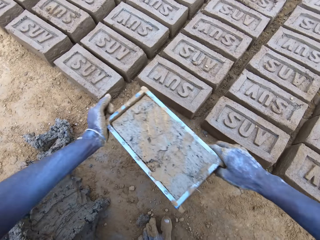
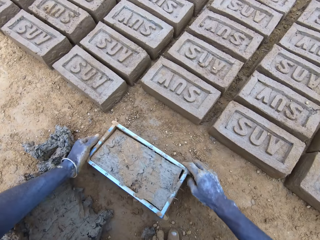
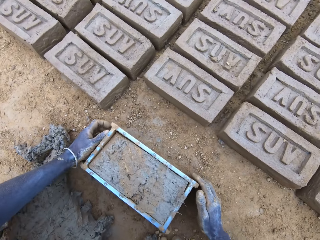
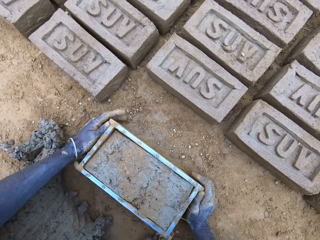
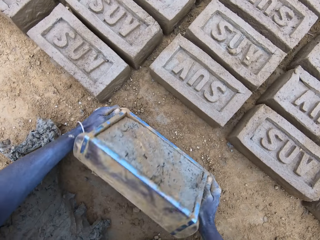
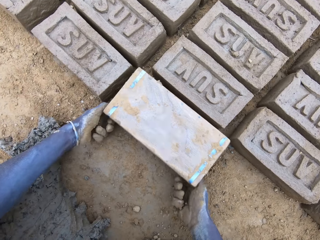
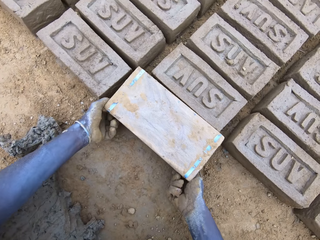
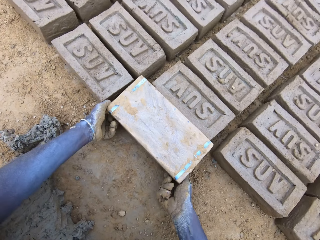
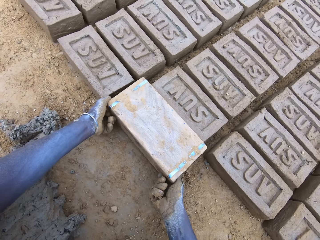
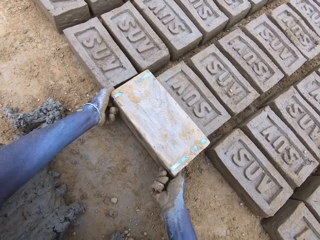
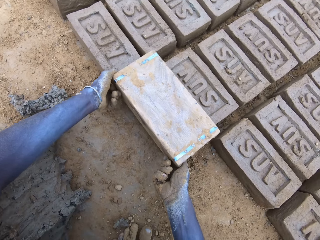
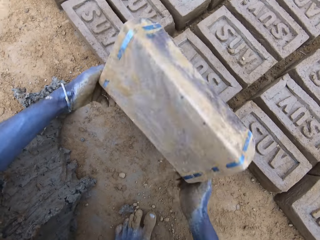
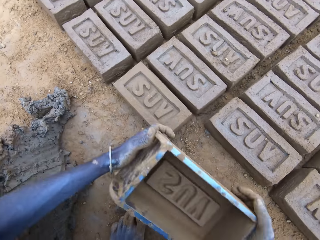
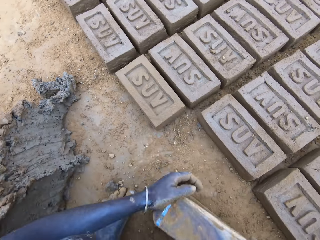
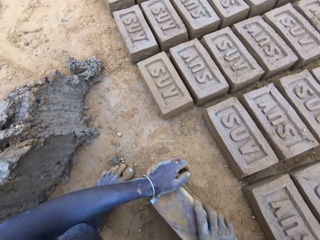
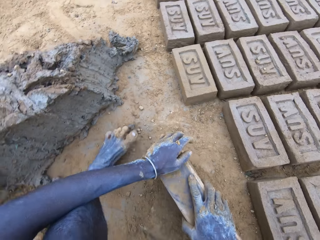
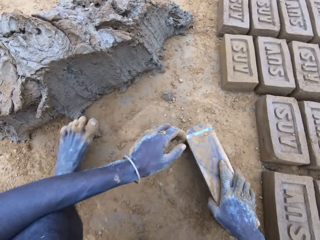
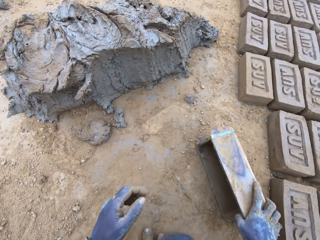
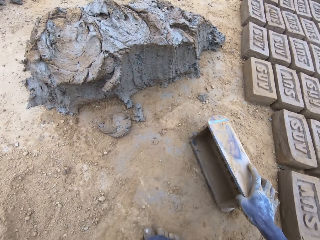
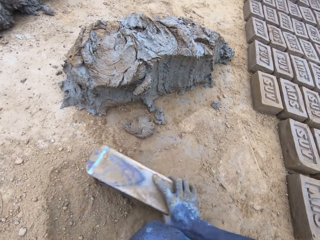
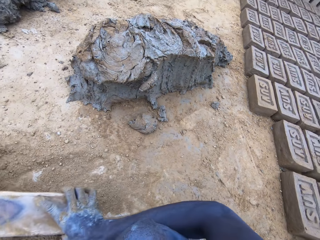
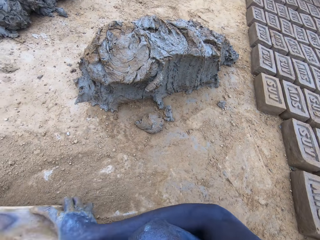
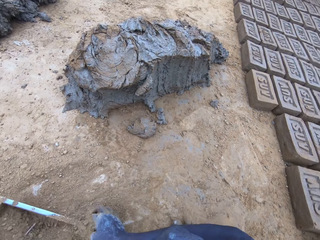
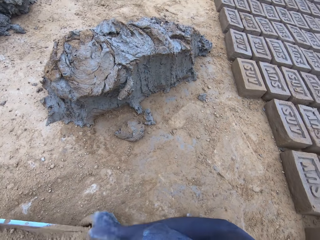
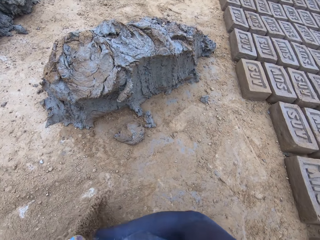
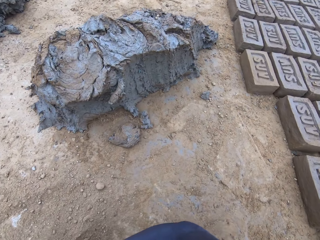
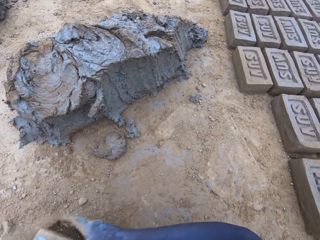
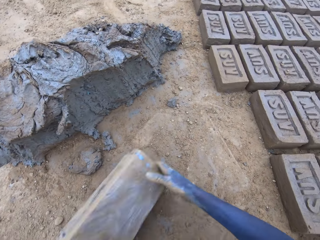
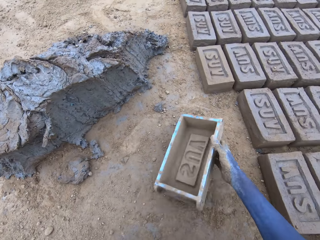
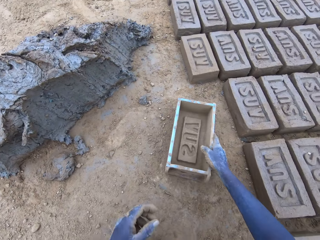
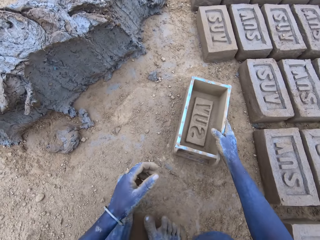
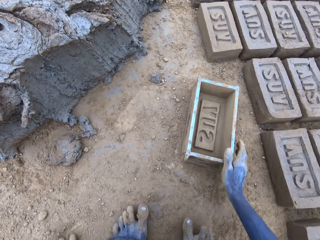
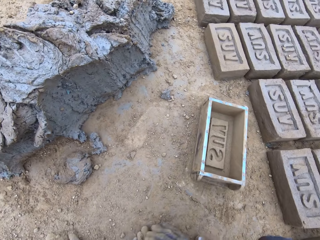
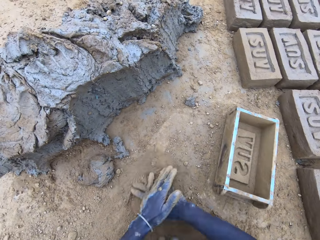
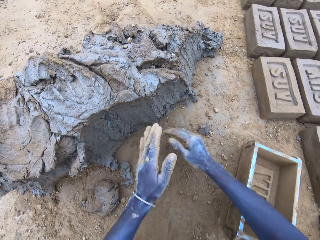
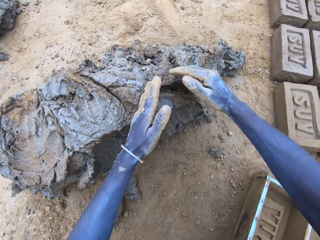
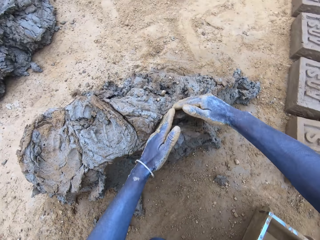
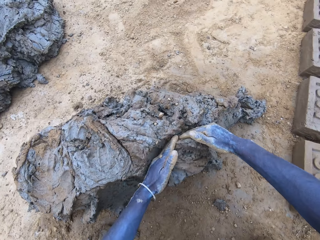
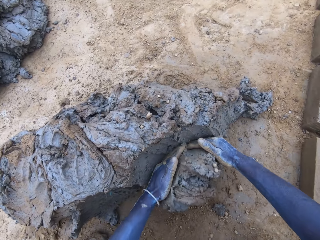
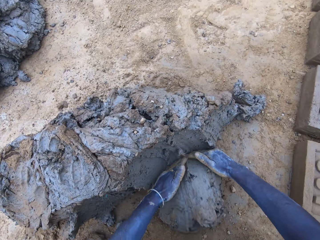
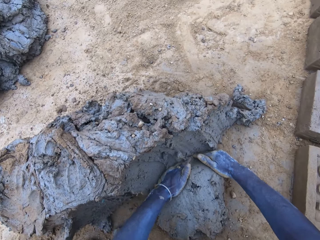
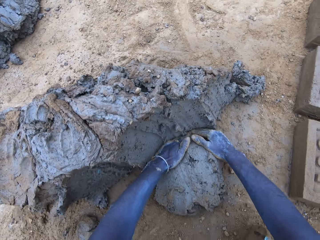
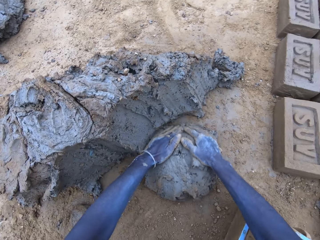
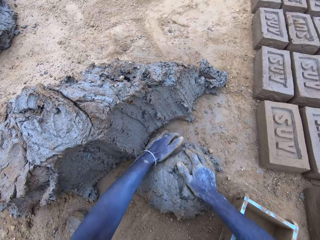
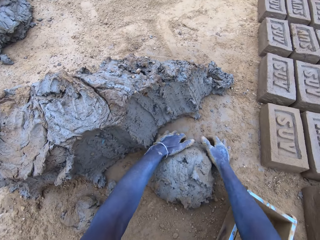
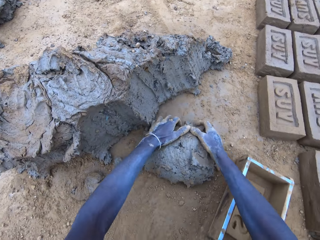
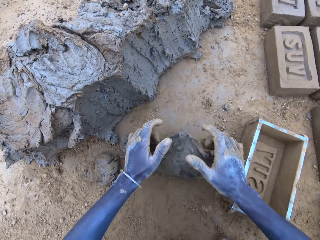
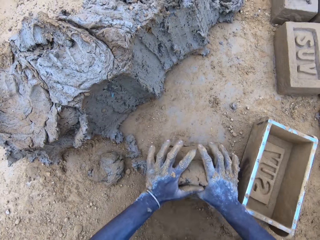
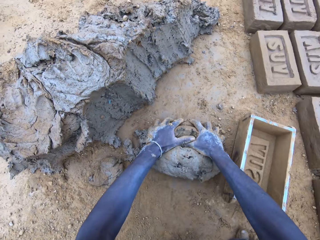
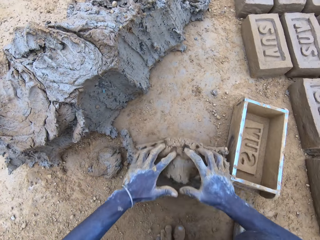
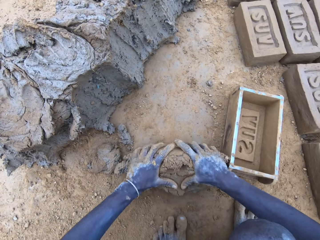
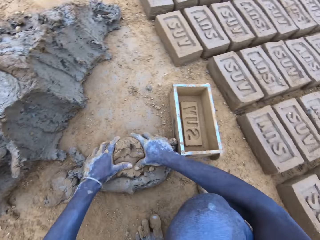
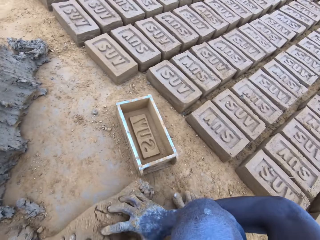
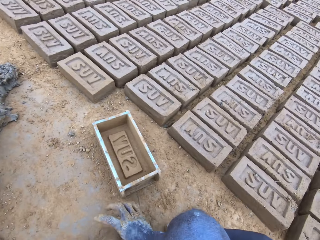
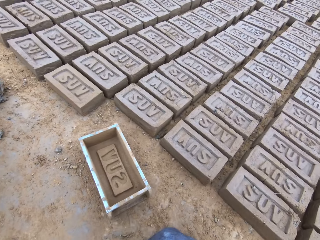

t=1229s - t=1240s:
The camera wearer moves the wooden brick moulder or brickmould. They pour the mud in the brickmould on the ground. They turn the wooden brick moulder upside down. They flip back the wooden brick moulder and produce a mud brick. They put soil in the wooden brick moulder. They pour soil on the ground. They put the wooden brick moulder on the ground. They scoop mud. They cut mud with their hand. They roll mud on the ground.

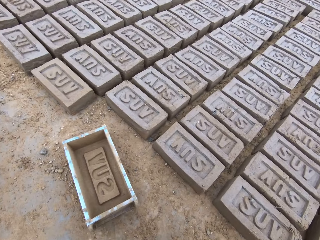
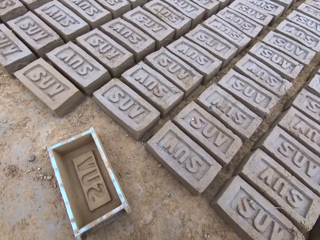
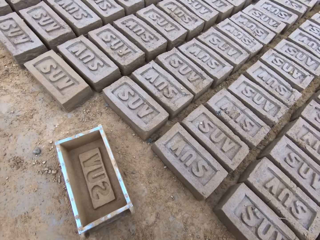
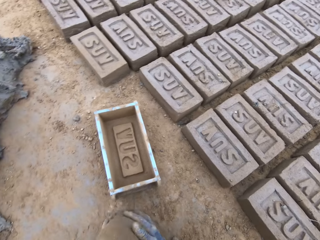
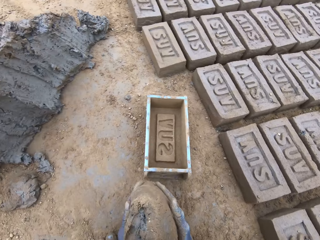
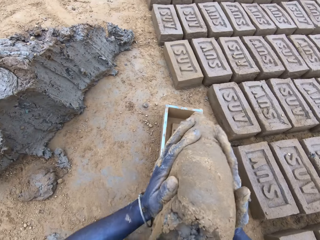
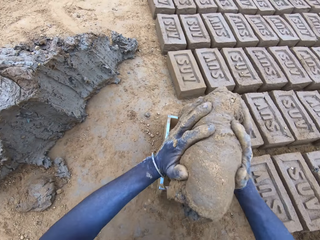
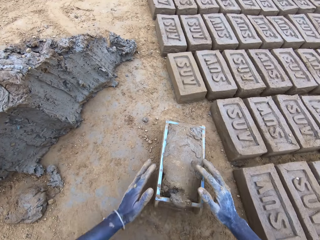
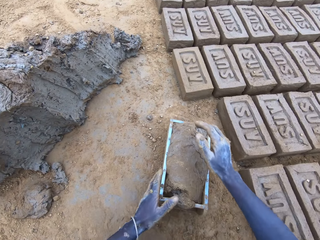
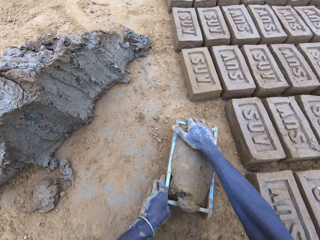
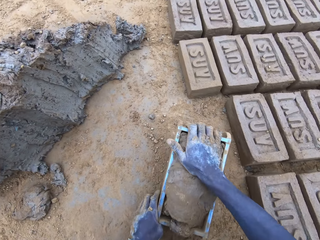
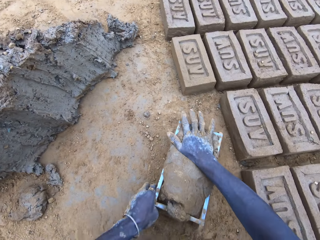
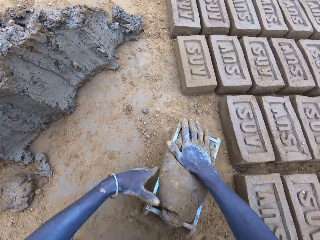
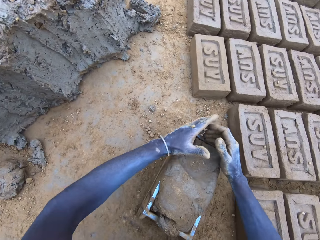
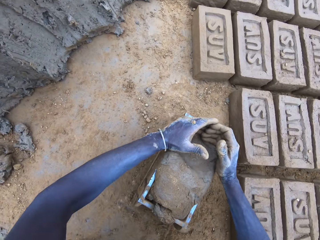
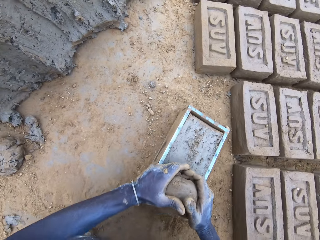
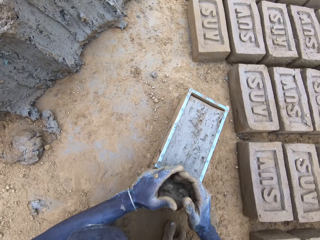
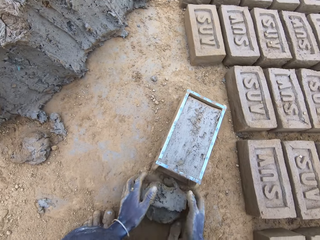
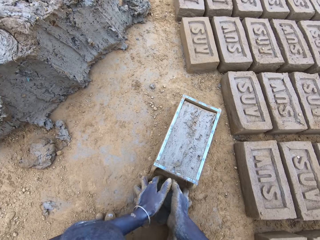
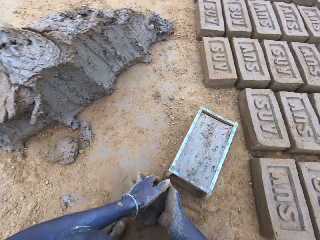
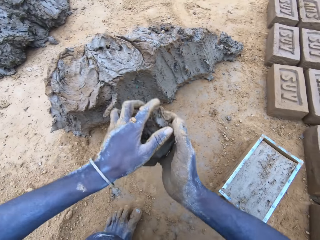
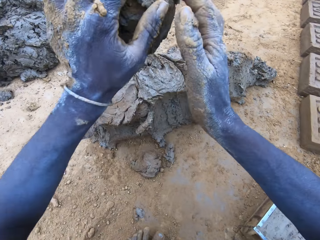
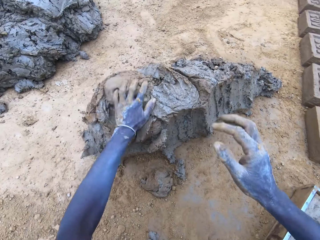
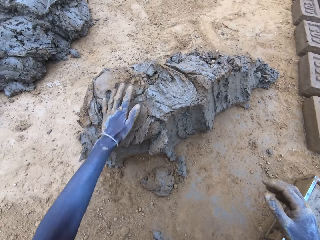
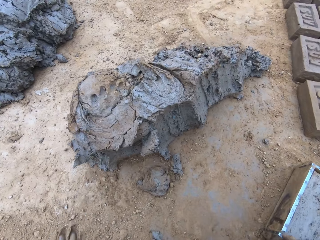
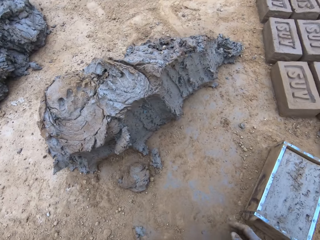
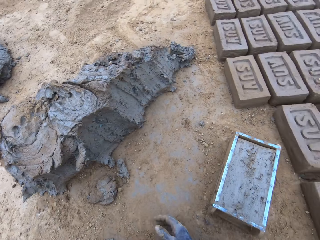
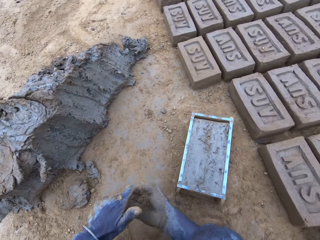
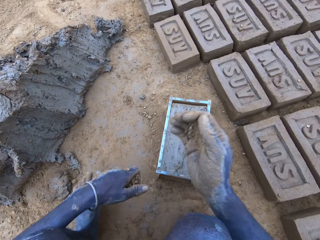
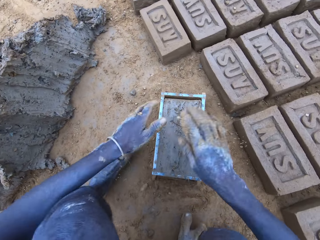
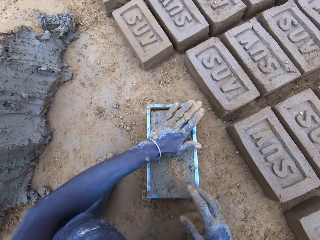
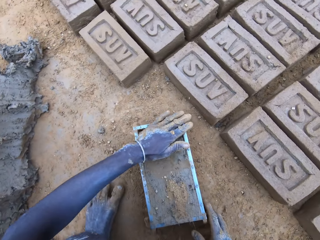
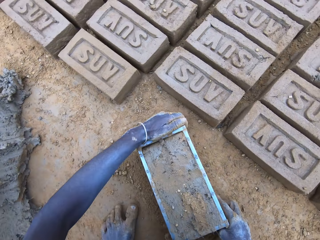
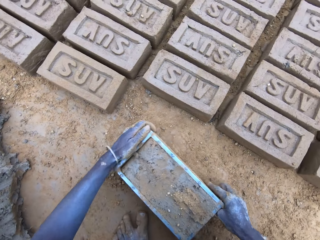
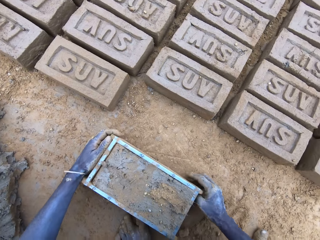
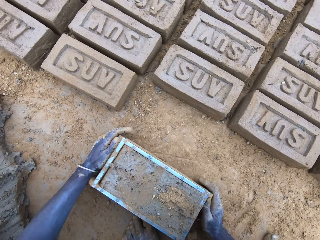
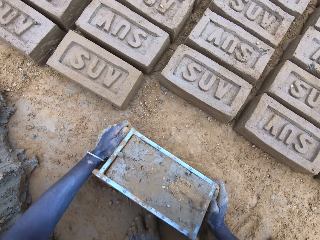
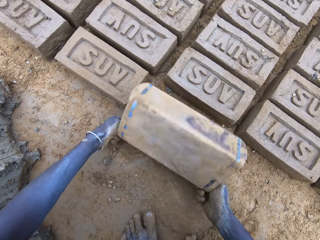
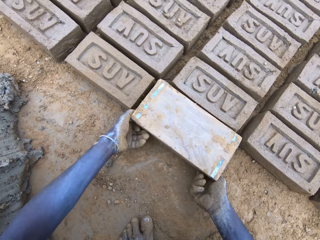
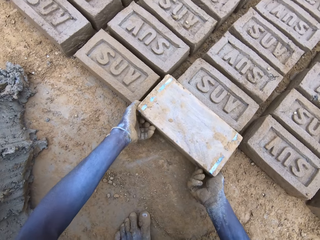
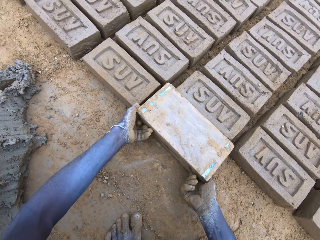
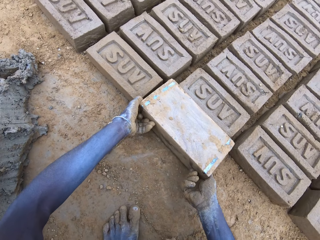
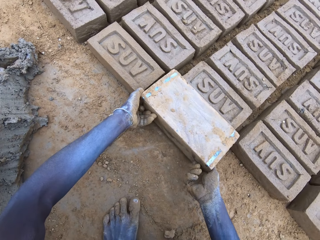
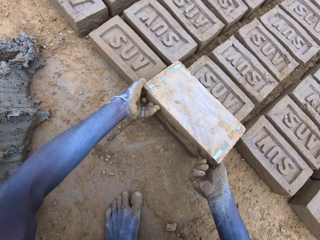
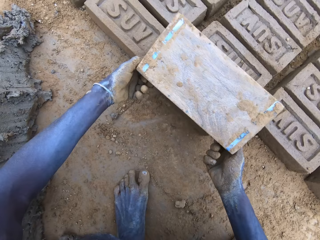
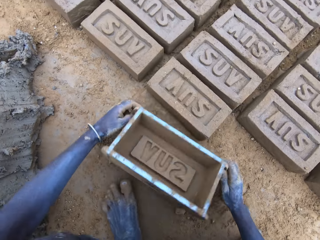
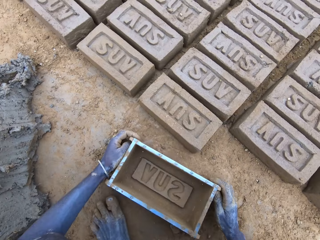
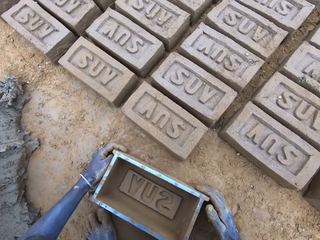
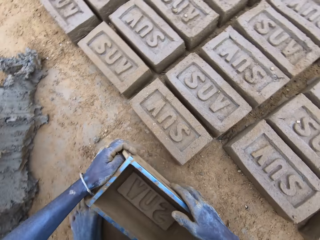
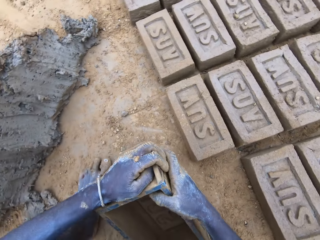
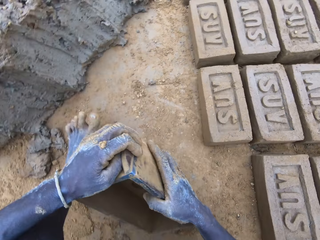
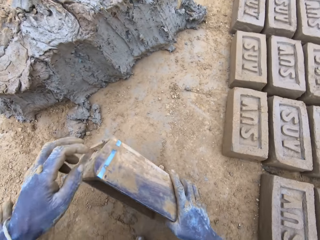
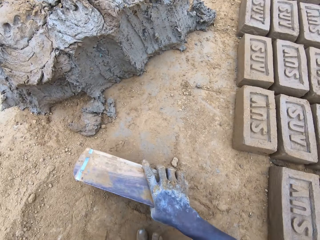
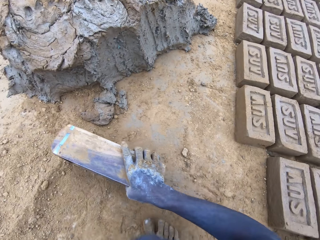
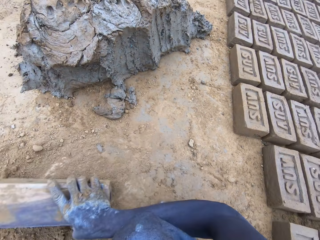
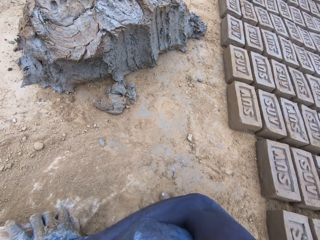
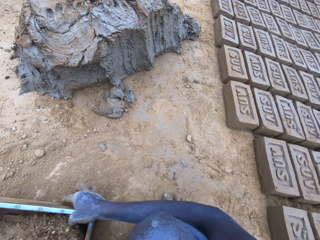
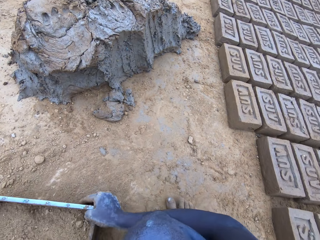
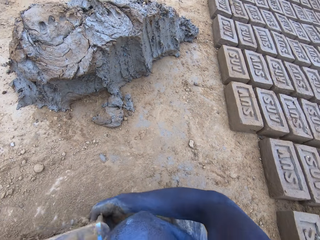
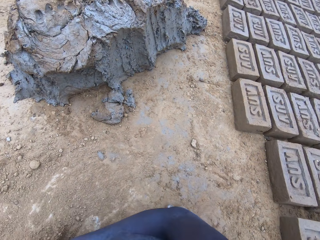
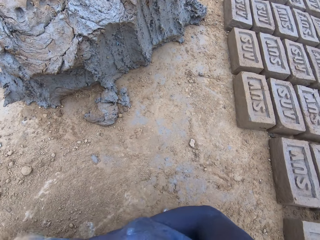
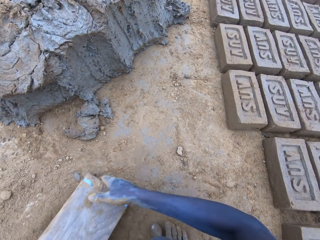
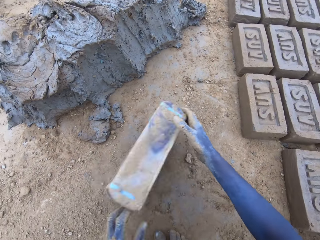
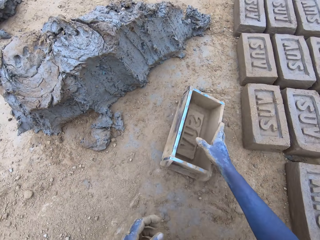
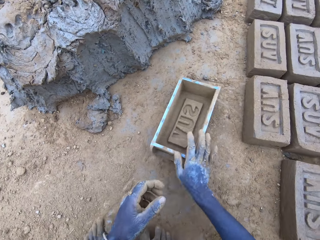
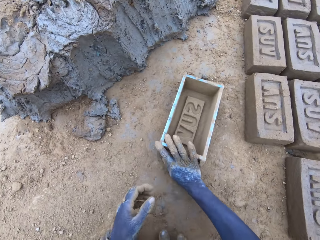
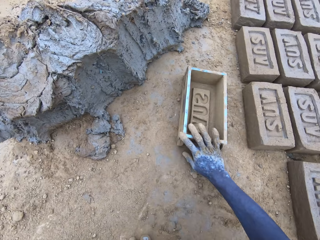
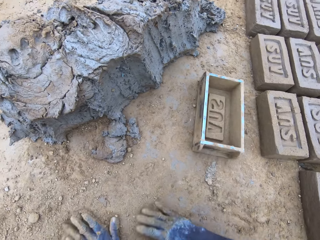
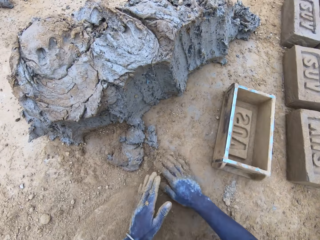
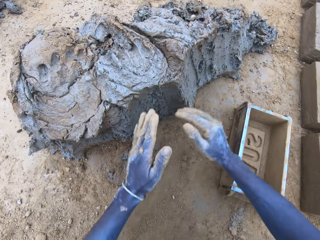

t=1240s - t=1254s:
The camera wearer puts mud in the wooden brick moulder or brickmould. They press the mud in the wooden brick moulder. They remove excess mud from the wooden brick moulder. They put mud on top of the hill of mud. They pour the mud in the brickmould on the ground. They turn the wooden brick moulder upside down. They flip back the wooden brick moulder and produce a mud brick. They put soil in the wooden brick moulder. They pour soil on the ground. They put the wooden brick moulder on the ground.
